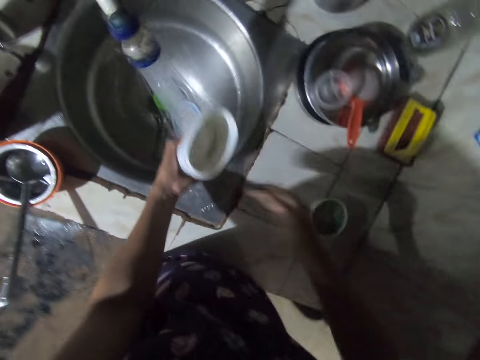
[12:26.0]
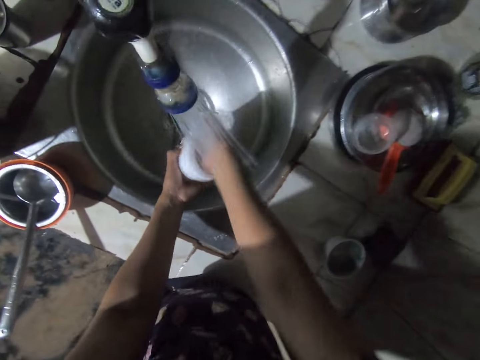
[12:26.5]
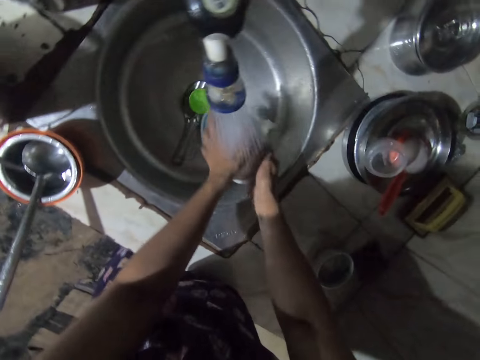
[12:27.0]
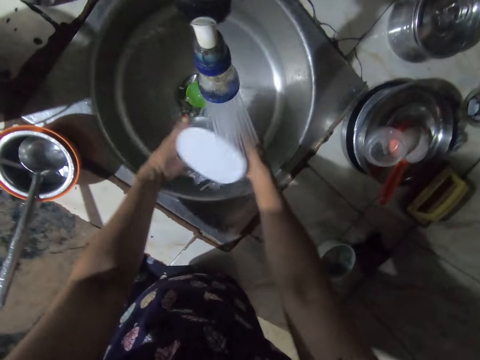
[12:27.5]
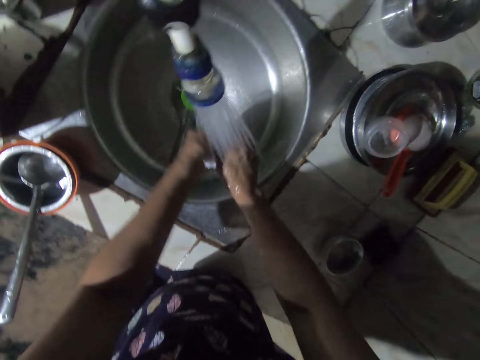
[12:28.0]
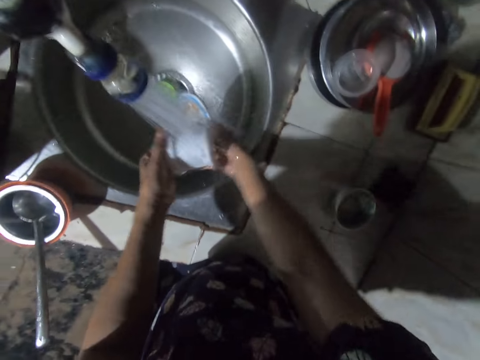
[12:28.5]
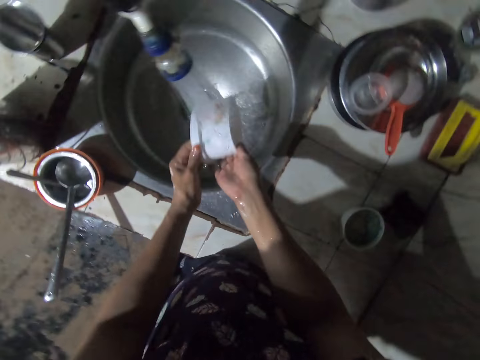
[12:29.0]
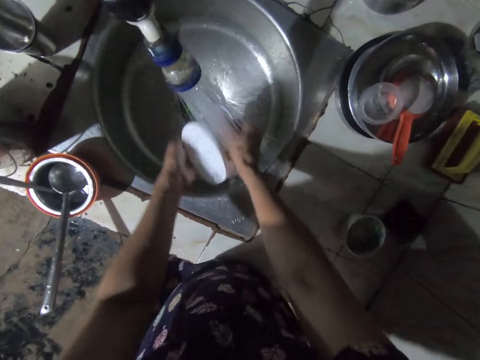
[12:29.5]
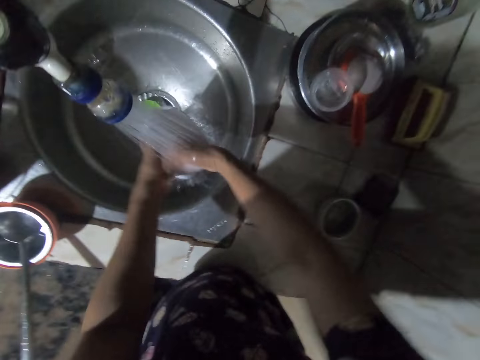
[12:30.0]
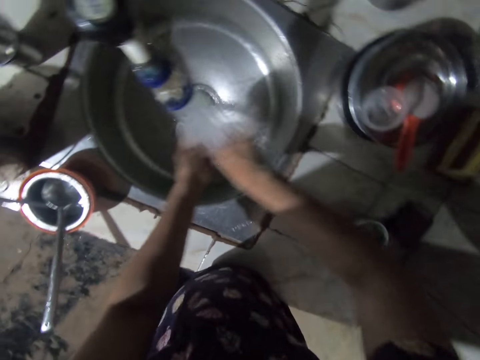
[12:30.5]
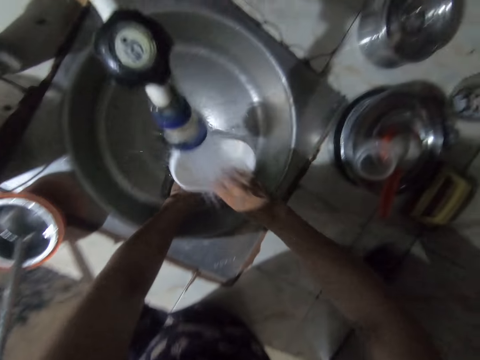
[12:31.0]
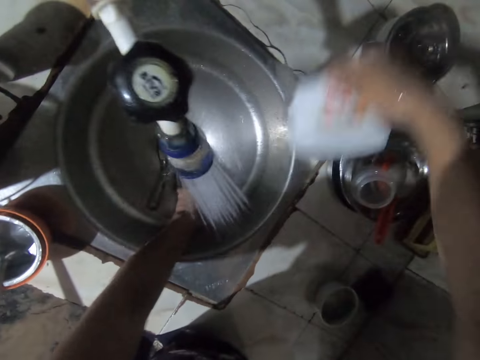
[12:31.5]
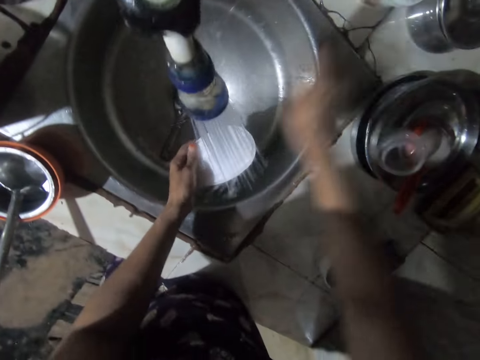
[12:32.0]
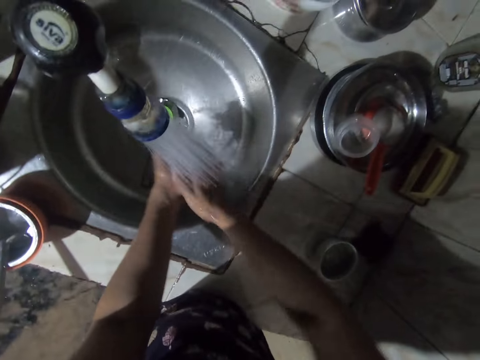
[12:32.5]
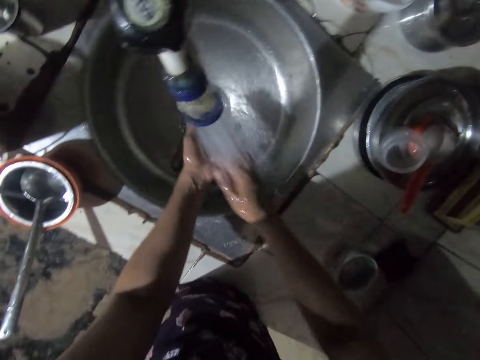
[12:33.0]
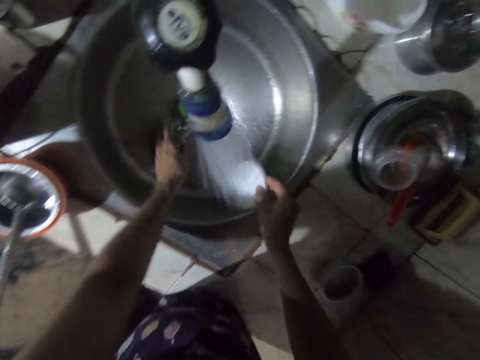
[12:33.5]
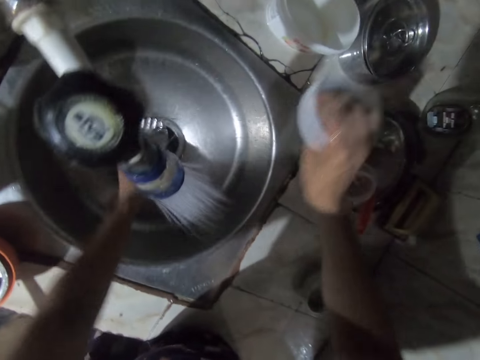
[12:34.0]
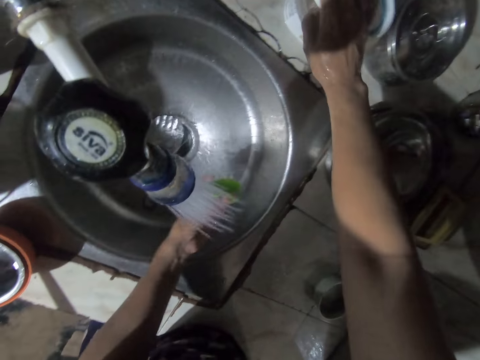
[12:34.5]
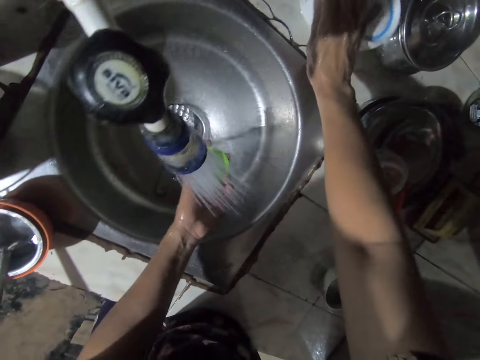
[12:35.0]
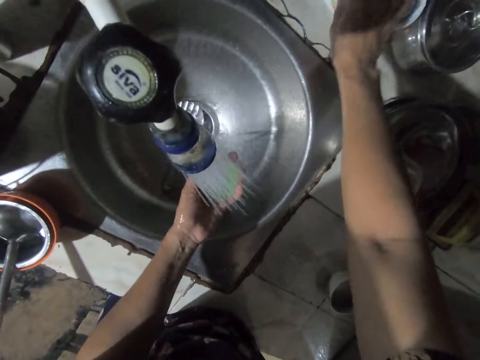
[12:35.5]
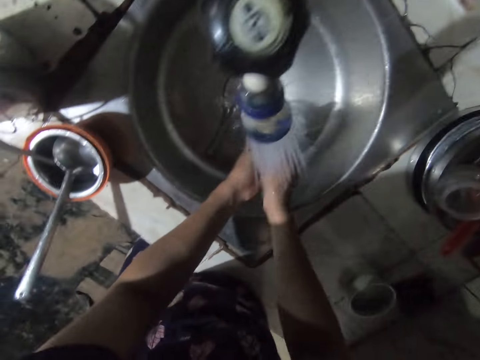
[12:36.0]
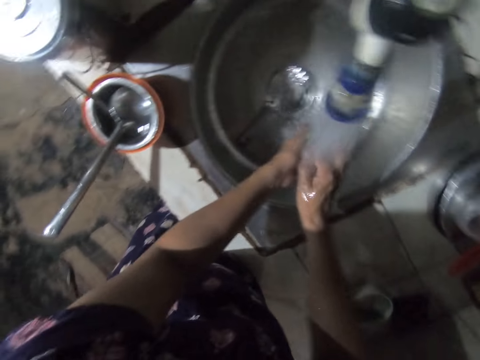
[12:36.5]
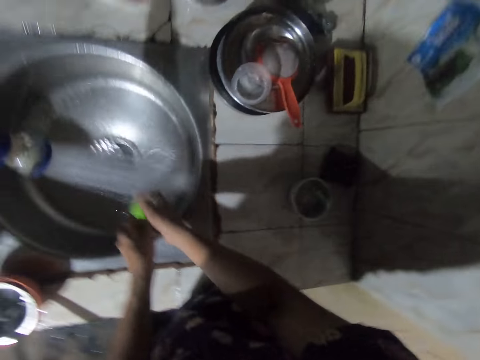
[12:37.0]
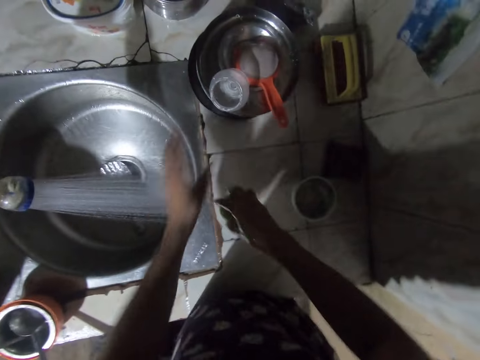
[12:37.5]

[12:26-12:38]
The camera wearer drops the foam in the can. They rinse the tin. They pour the water on the surface. They place the tin on the surface. They rinse the tin lid. They place the tin lid on the tin. They rinse the tin lid.

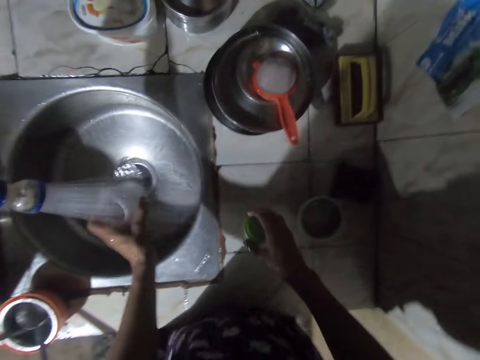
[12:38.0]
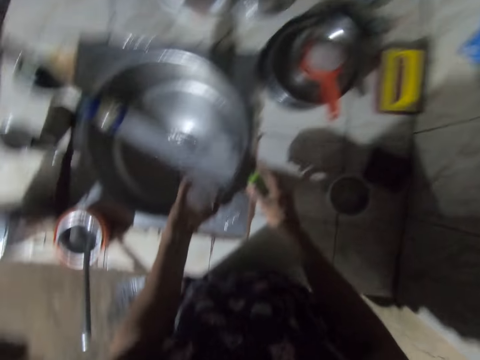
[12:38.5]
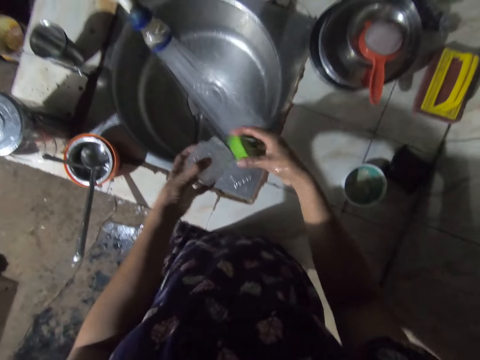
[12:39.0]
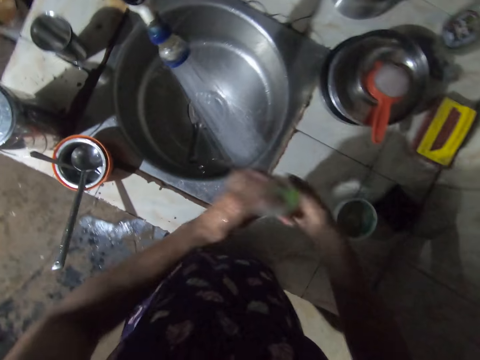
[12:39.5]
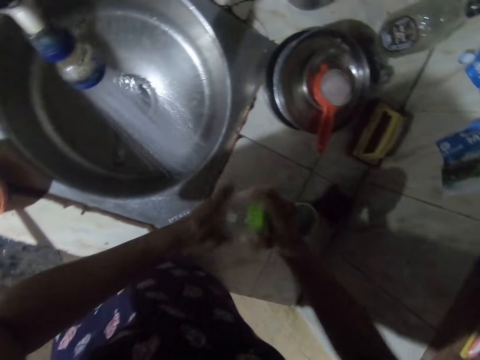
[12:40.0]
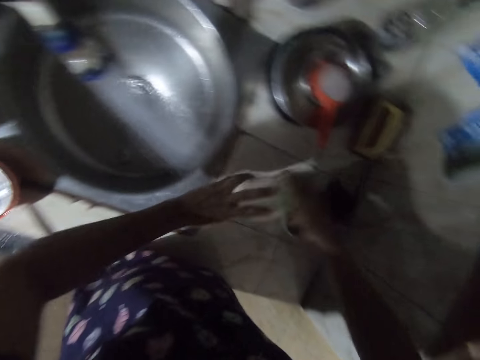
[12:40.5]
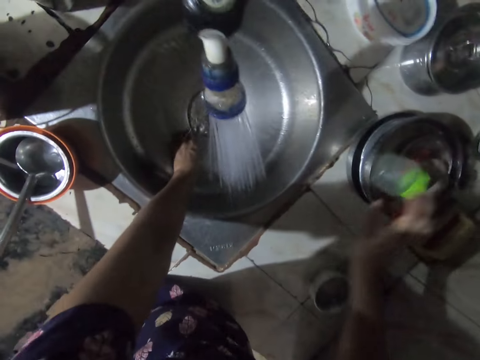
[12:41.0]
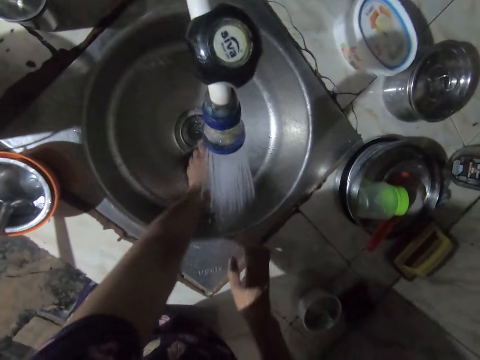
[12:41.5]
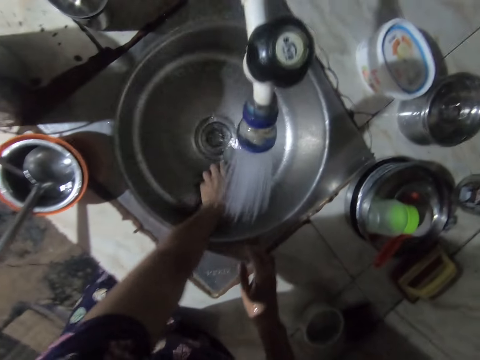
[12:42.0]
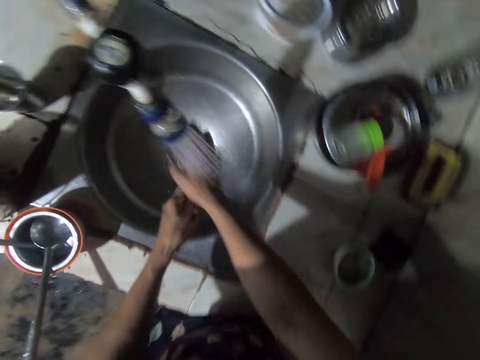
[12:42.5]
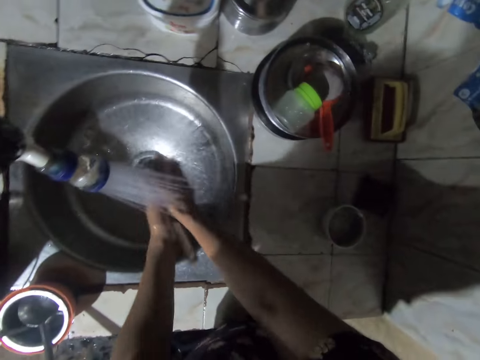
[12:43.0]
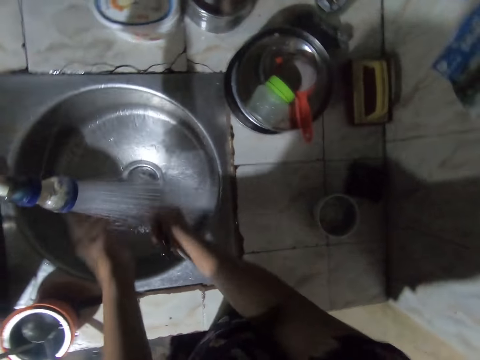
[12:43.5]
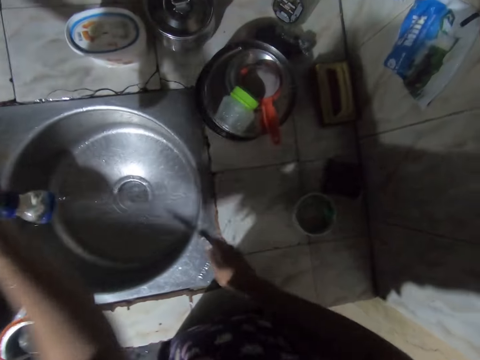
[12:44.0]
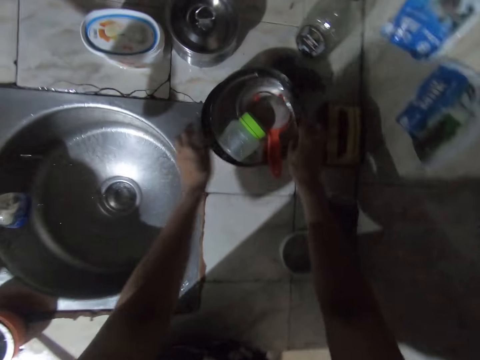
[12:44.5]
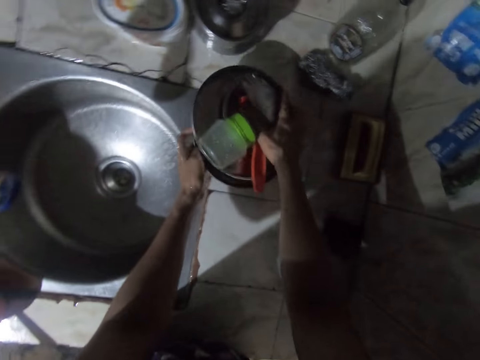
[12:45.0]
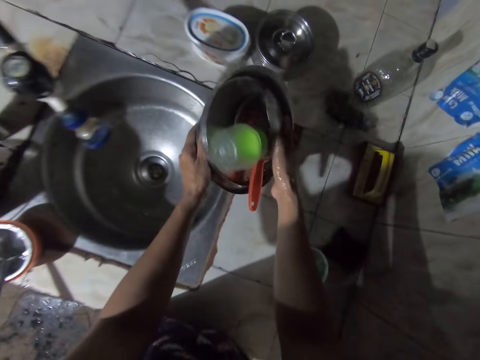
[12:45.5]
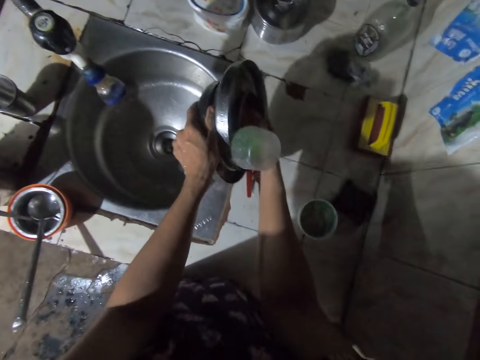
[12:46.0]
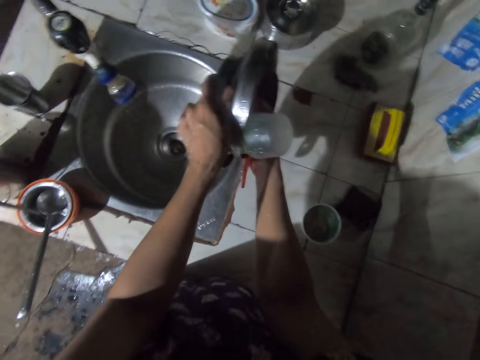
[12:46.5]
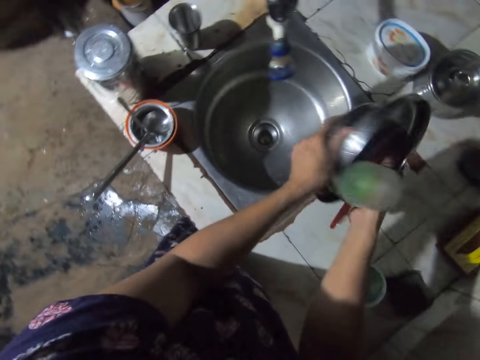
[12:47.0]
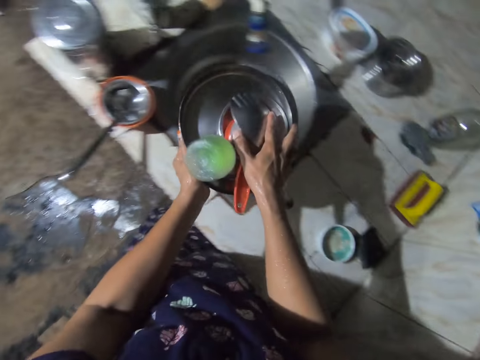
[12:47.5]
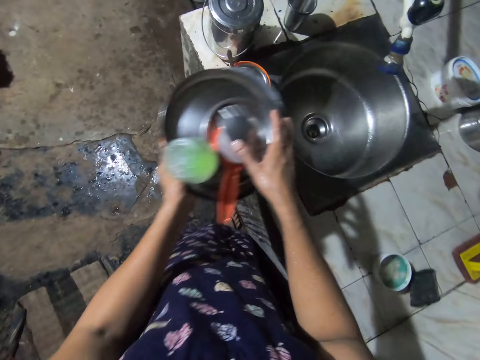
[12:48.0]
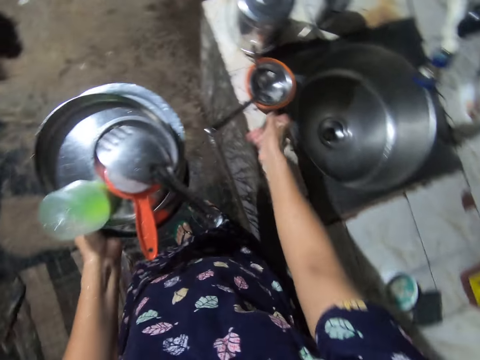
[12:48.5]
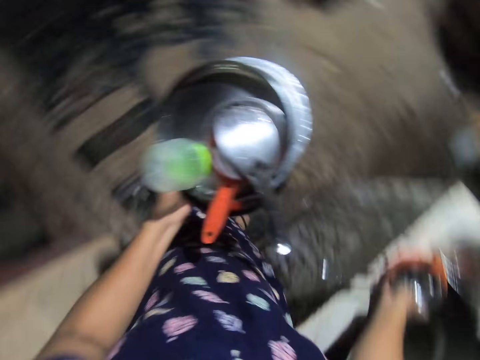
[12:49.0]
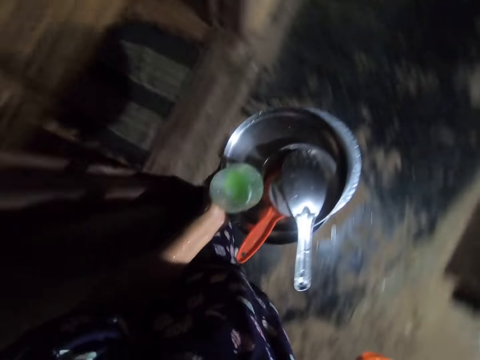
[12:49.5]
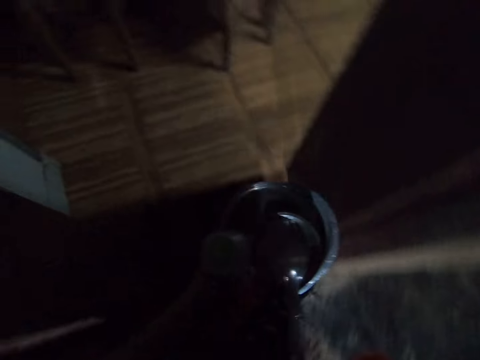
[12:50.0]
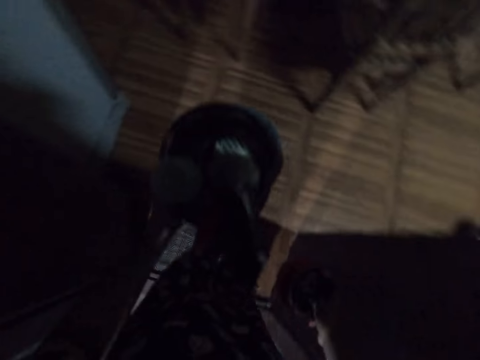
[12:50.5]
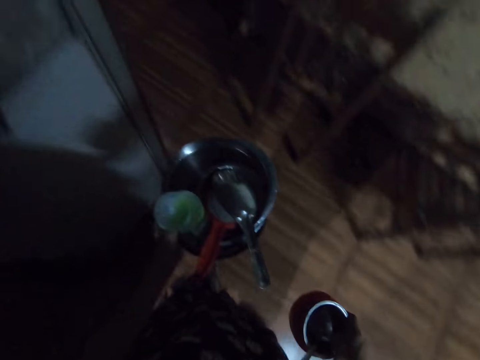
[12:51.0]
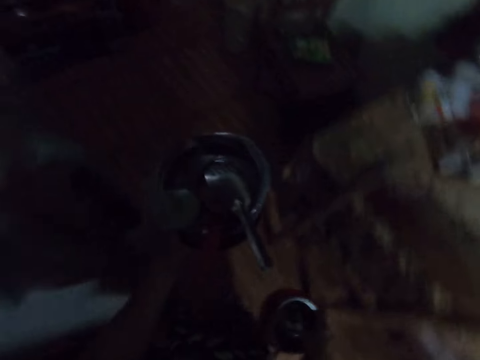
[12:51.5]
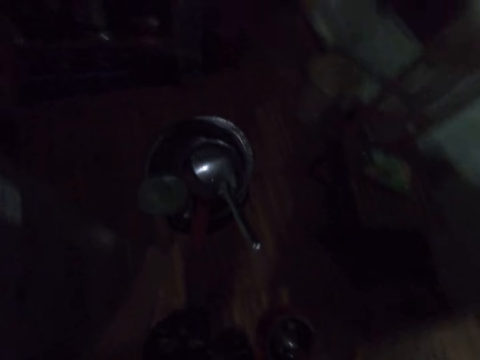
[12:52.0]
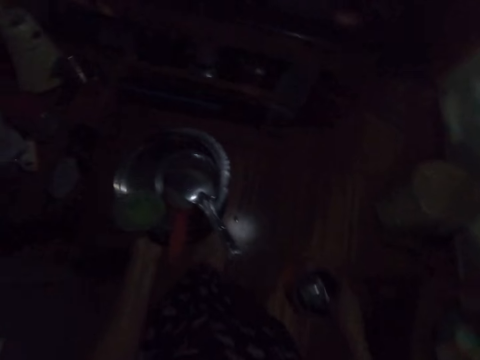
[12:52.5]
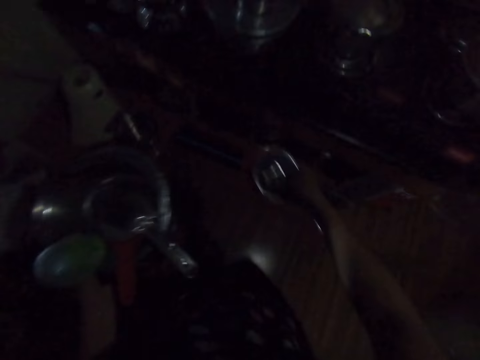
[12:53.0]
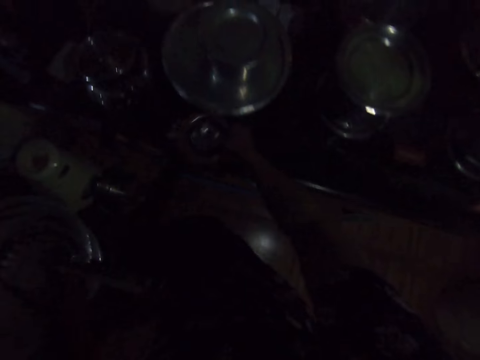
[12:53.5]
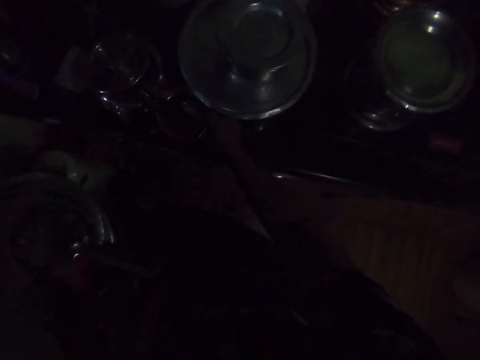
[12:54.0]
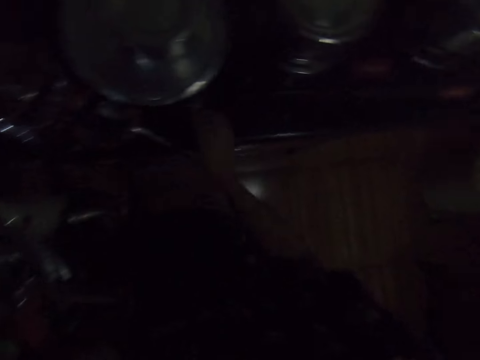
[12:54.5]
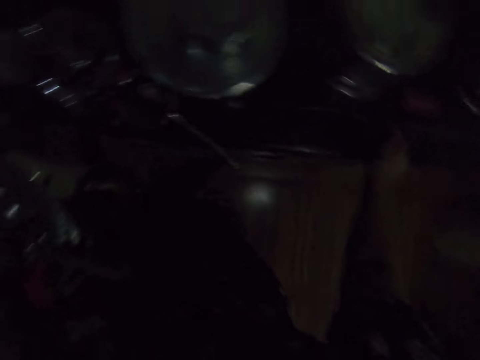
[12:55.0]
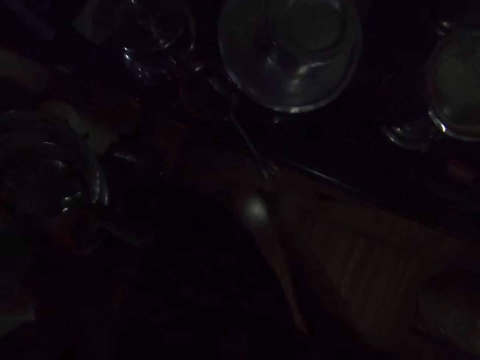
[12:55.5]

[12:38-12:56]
The camera wearer picks up the tin. They cover the tin. They place the tin on the utensil. They rinse some spoons. They close the tap. They place the spoon on other utensils. They carry the utensils. They pick up the utensils from the countertop. They walk towards the drawers. They place the utensils on the cooker.
